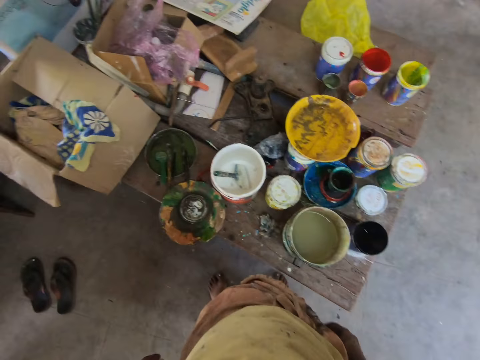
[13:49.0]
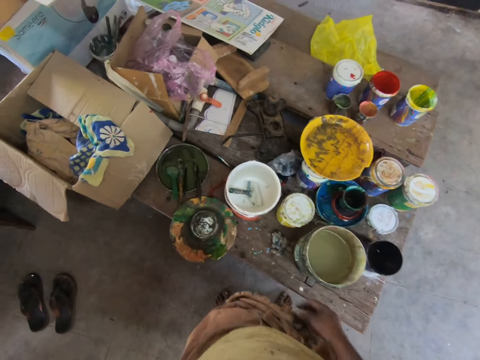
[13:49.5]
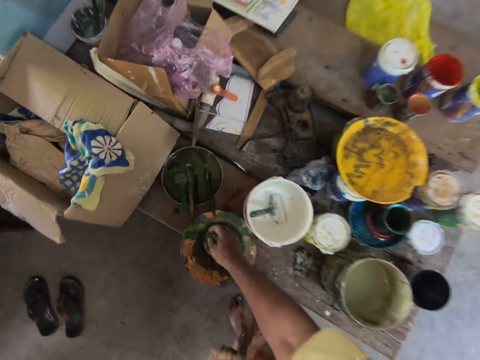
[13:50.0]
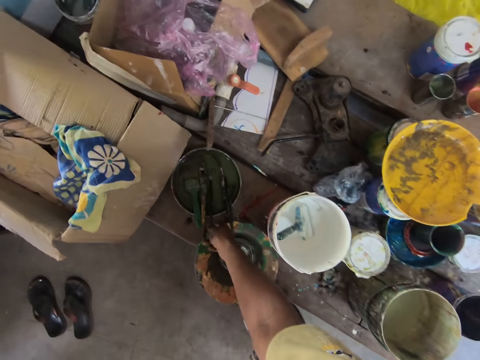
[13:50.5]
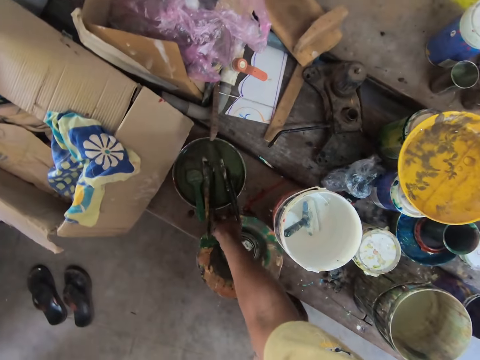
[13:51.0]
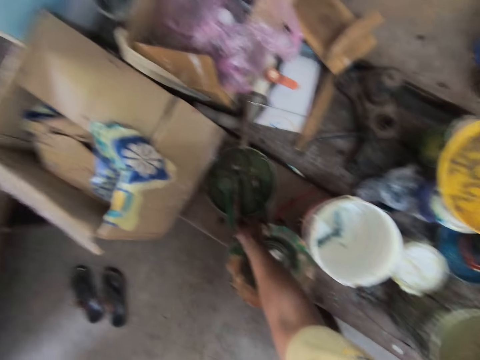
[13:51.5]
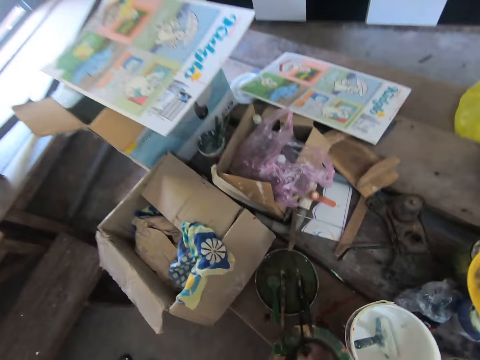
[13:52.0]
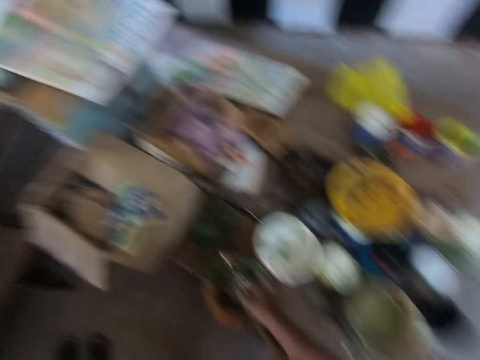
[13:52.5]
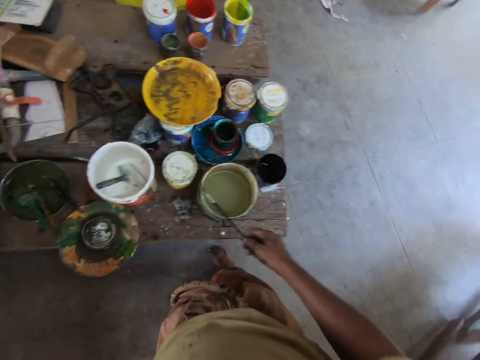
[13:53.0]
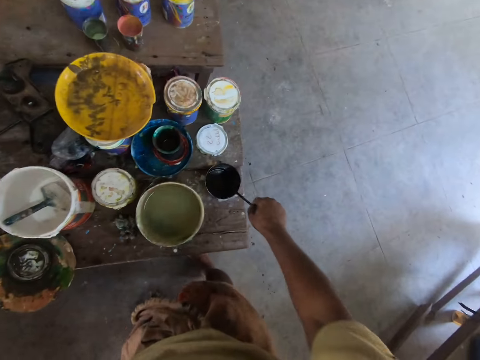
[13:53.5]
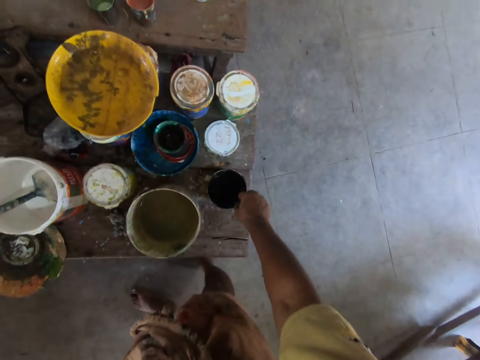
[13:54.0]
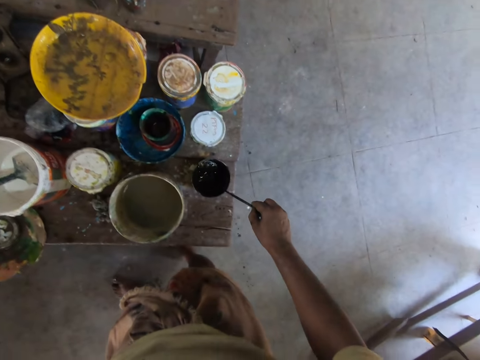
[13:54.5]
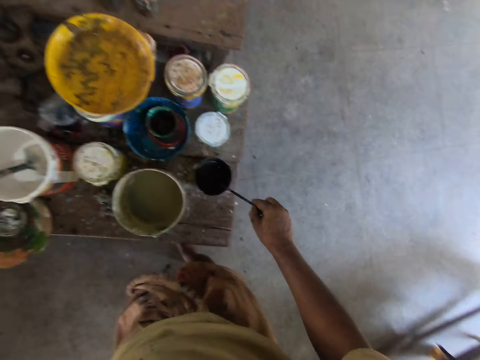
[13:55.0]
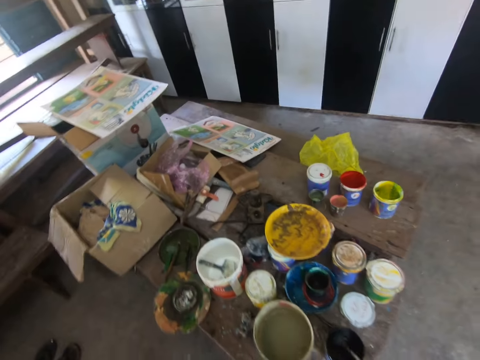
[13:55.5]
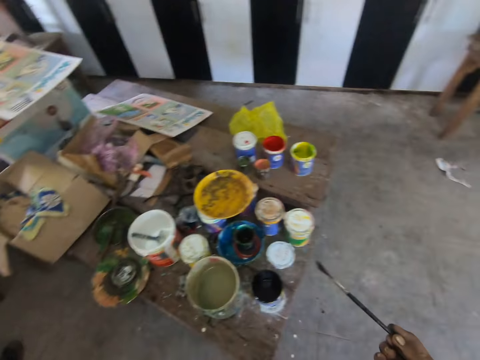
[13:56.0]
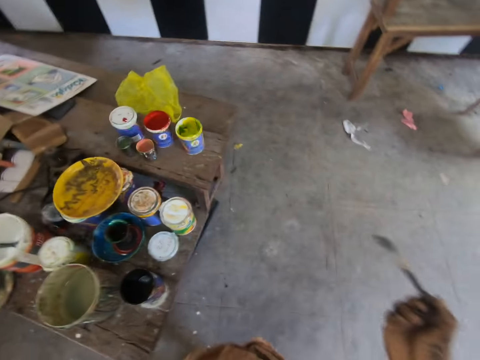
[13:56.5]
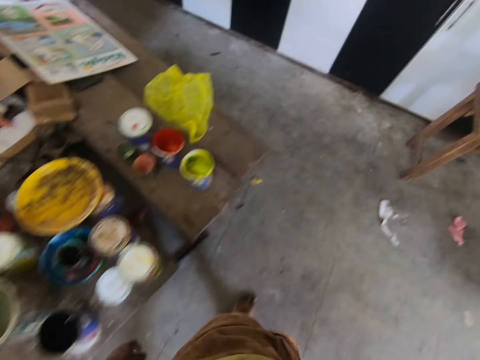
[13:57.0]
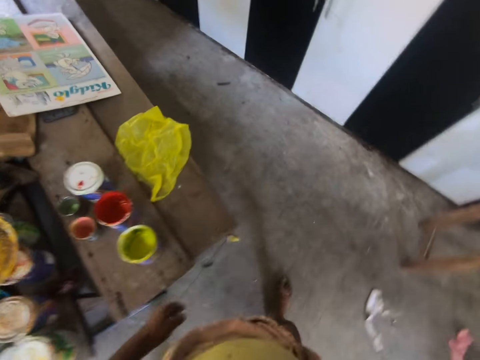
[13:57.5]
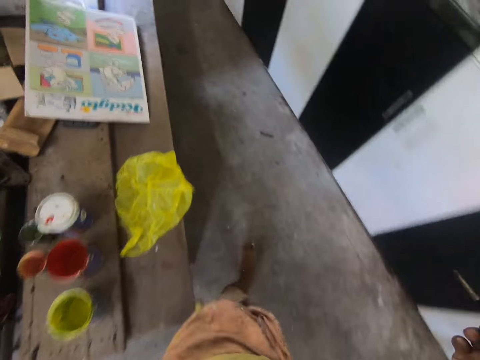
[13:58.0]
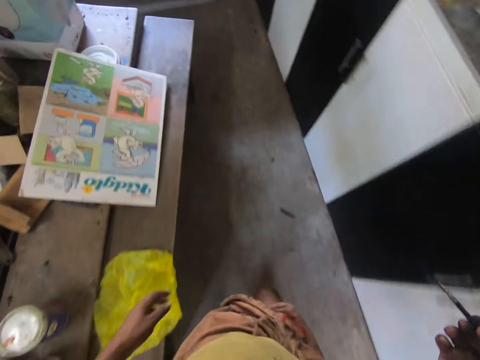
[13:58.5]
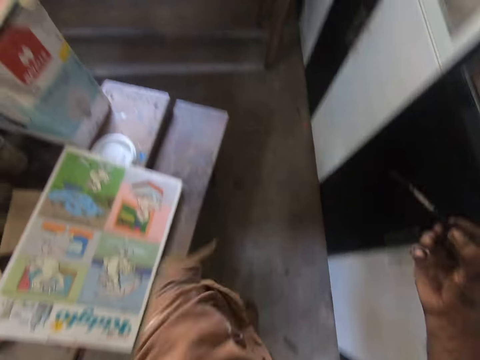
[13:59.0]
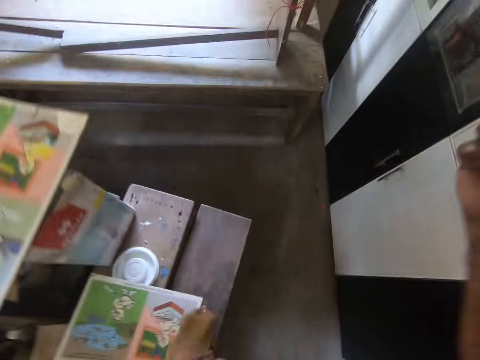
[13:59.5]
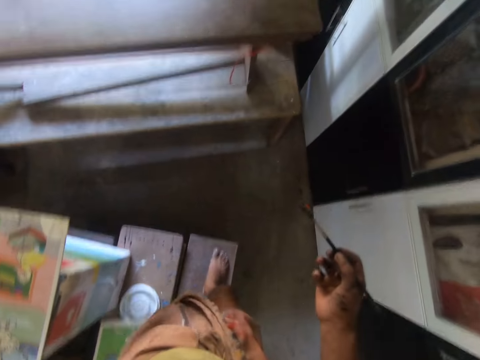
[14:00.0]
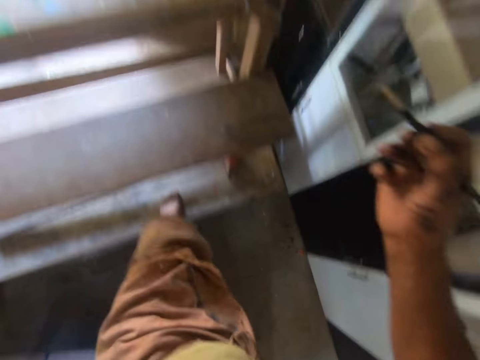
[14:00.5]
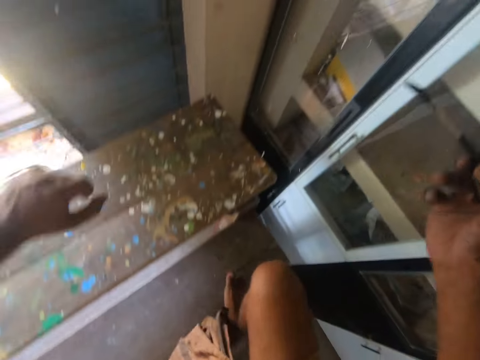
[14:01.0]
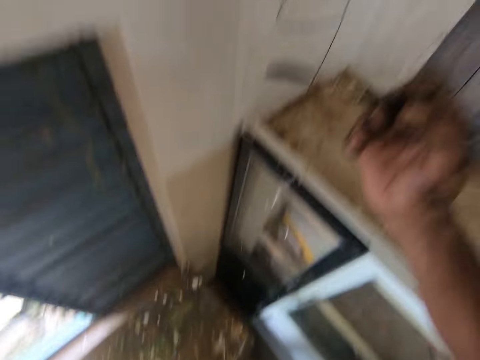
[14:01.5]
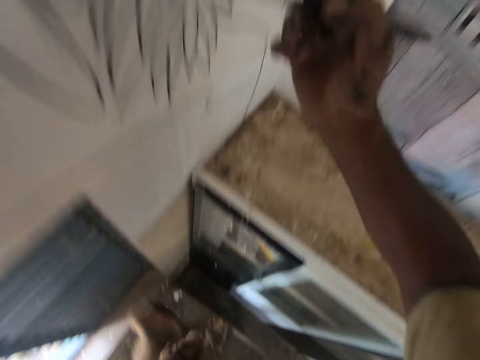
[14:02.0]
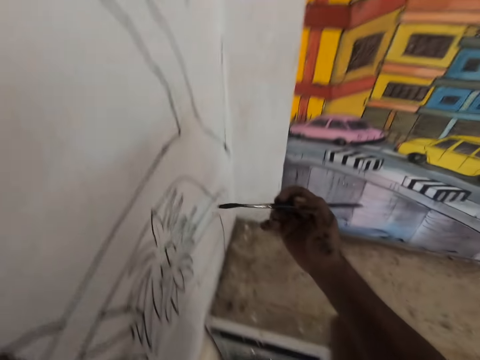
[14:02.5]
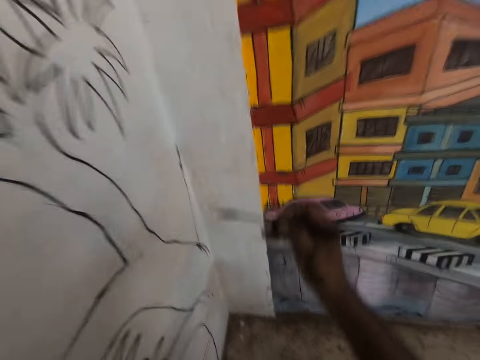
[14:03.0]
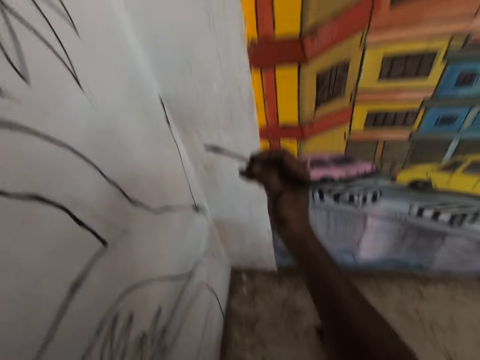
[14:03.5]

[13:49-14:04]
The camera wearer picks up a paint brush from the paint with the right hand. They dip the paint brush in the black paint. They walk in the room. They climb the desk.

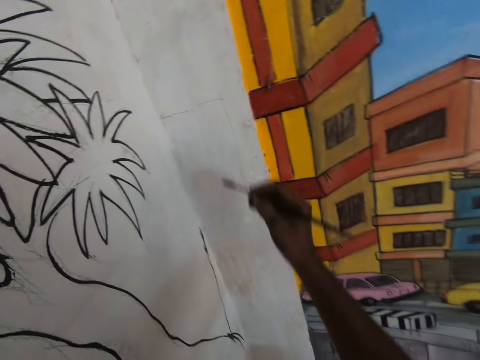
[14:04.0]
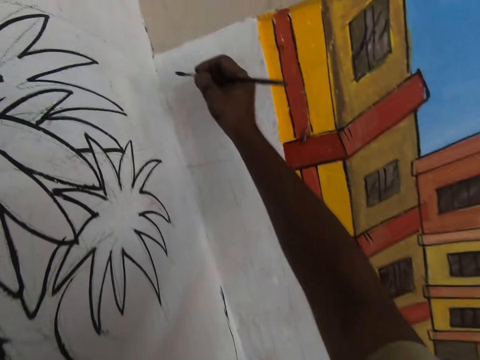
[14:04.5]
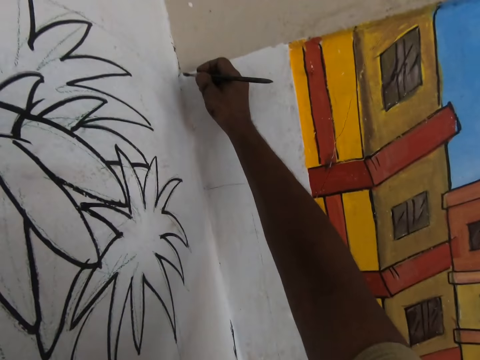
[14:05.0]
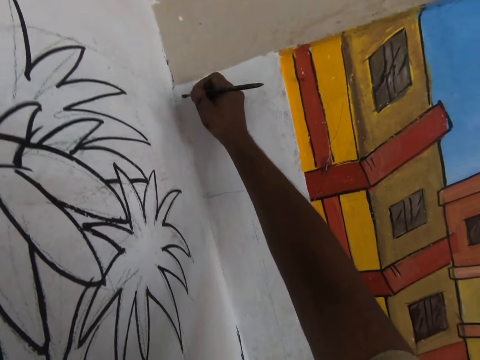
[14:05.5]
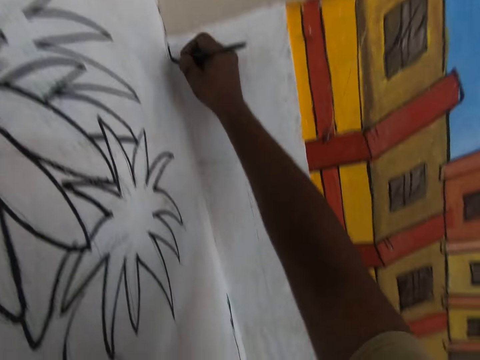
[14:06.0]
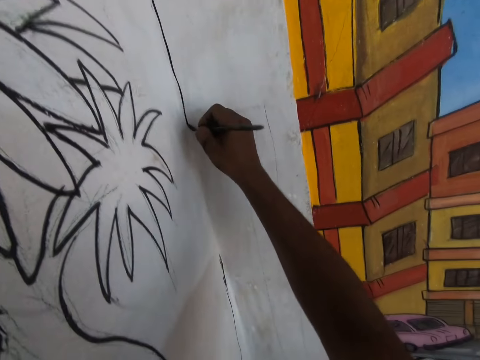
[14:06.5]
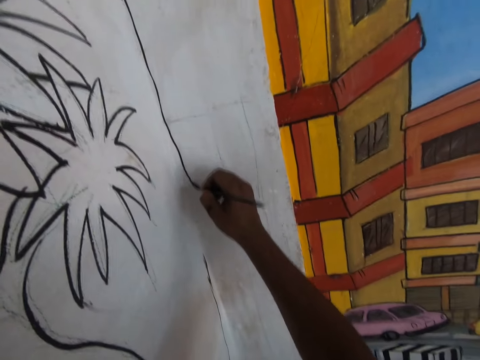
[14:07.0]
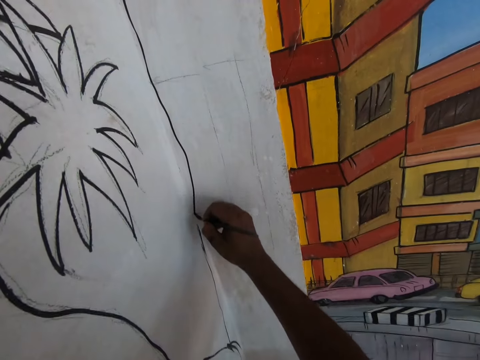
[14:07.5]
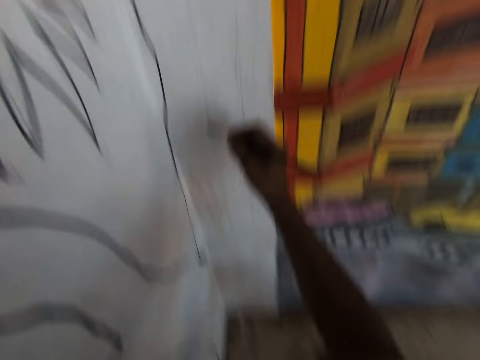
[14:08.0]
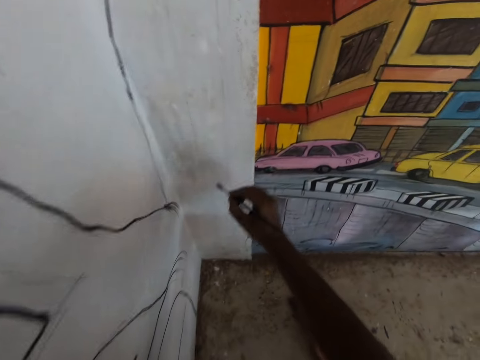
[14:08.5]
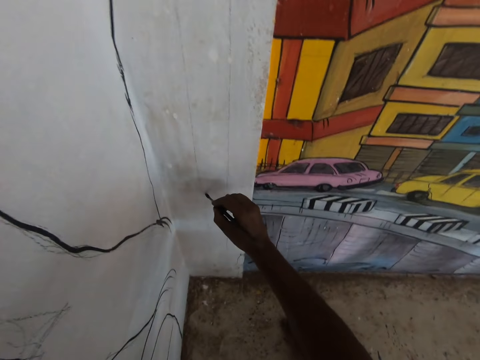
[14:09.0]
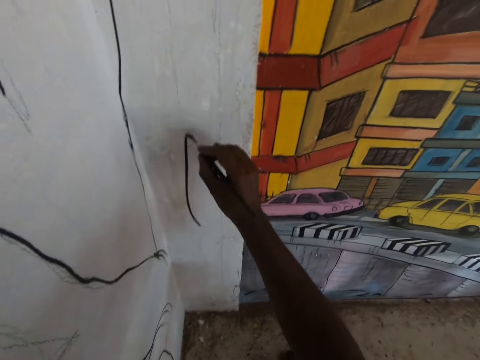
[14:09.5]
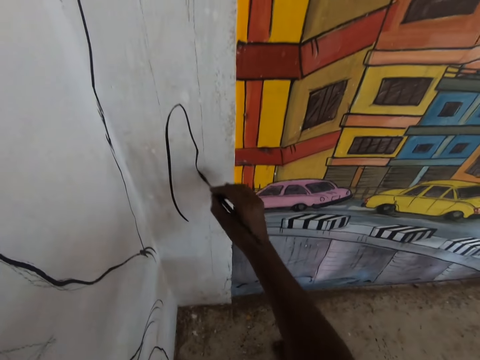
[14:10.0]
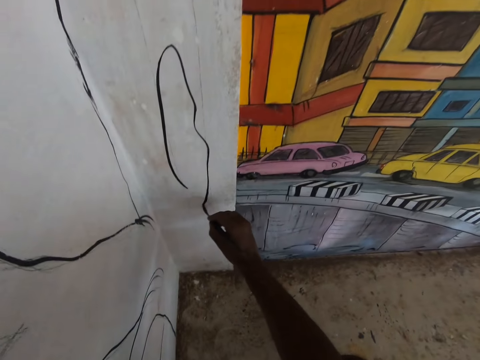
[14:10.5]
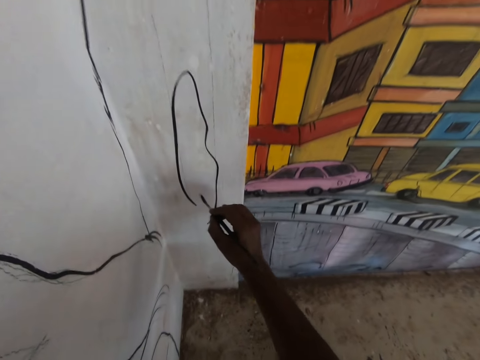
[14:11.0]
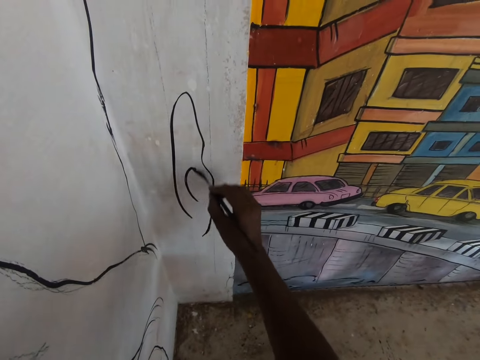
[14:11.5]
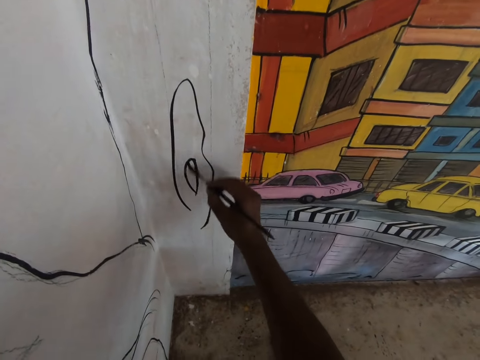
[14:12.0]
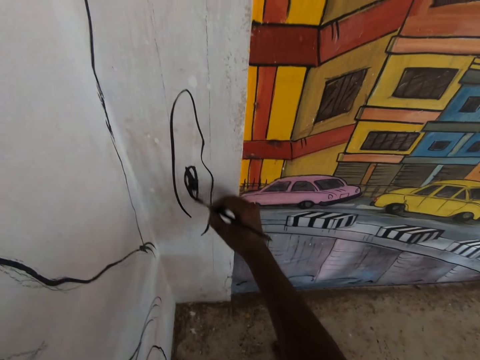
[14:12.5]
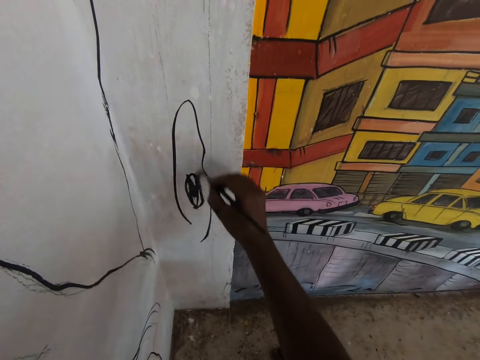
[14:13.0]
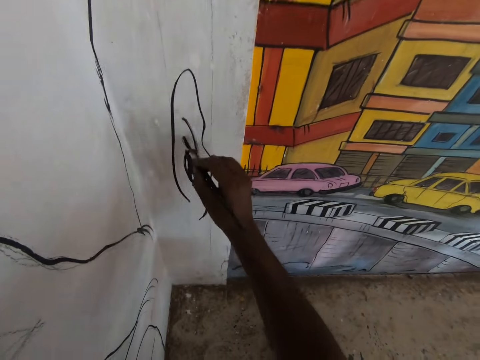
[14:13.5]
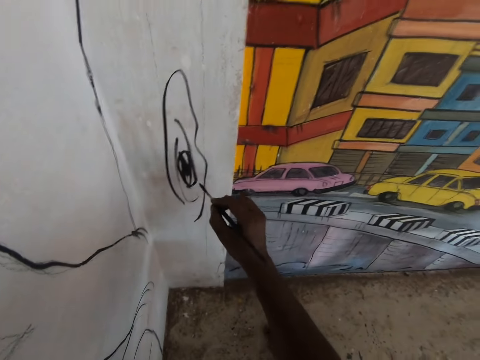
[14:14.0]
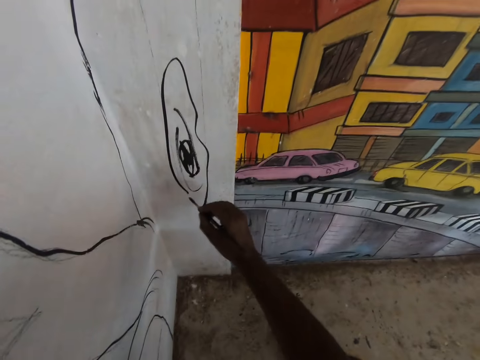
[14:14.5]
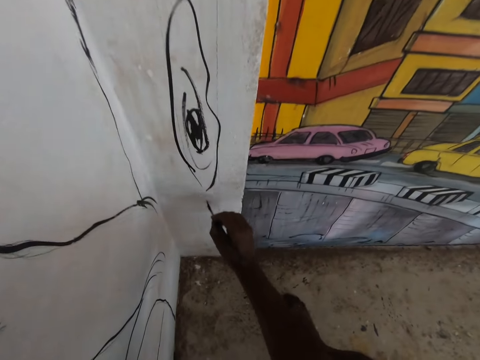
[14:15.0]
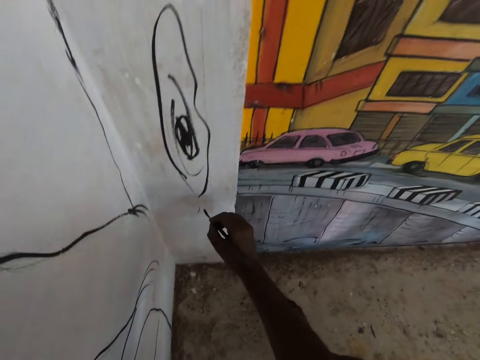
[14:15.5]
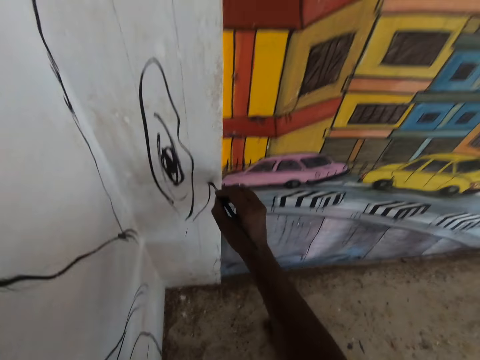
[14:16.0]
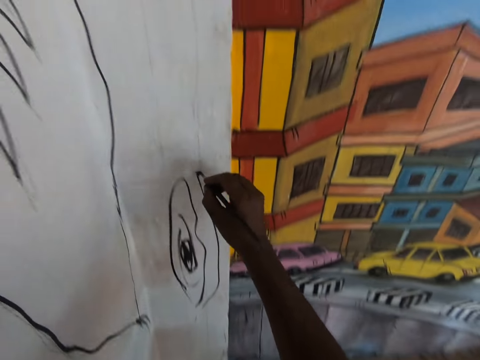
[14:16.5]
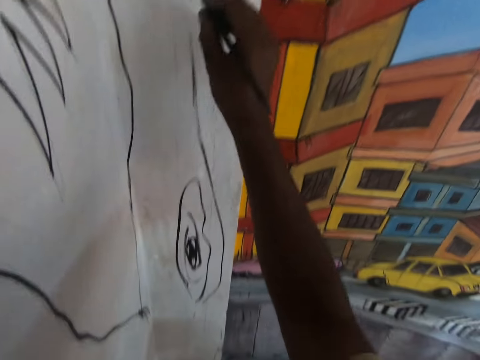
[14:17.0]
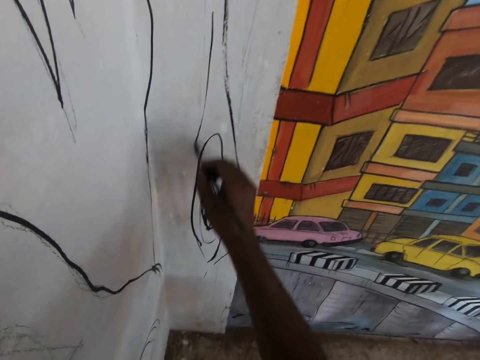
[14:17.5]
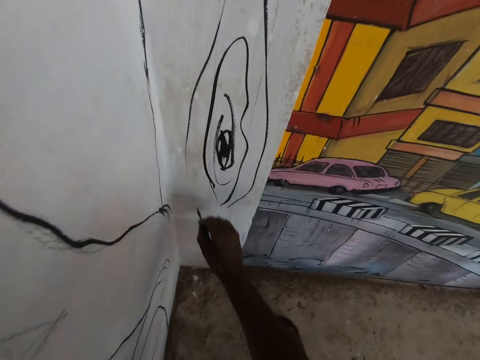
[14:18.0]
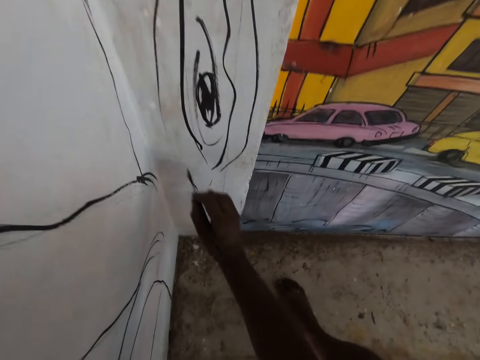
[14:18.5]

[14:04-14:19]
The camera wearer paints the wall with the paint brush.
